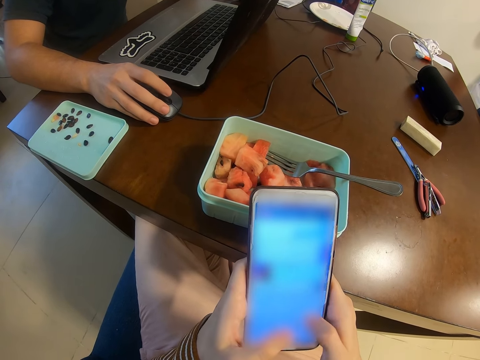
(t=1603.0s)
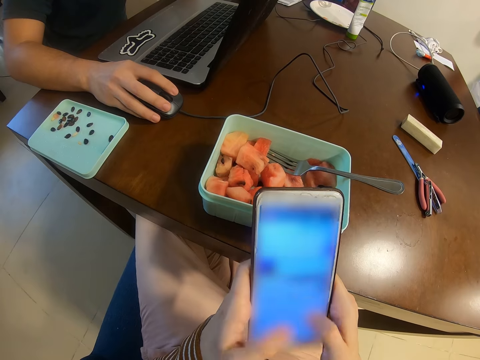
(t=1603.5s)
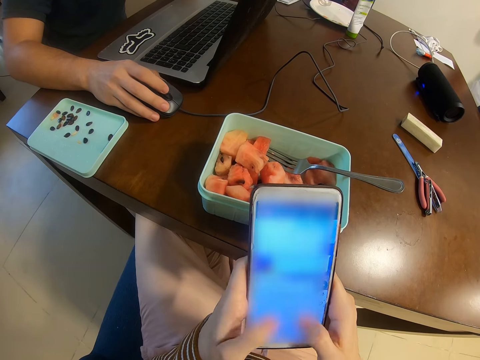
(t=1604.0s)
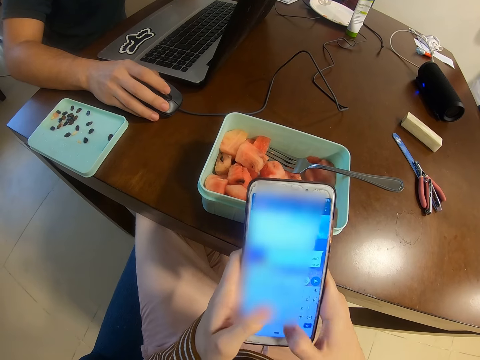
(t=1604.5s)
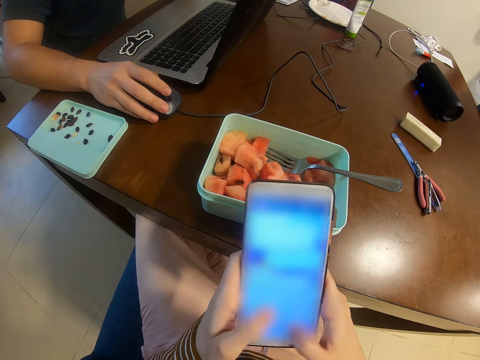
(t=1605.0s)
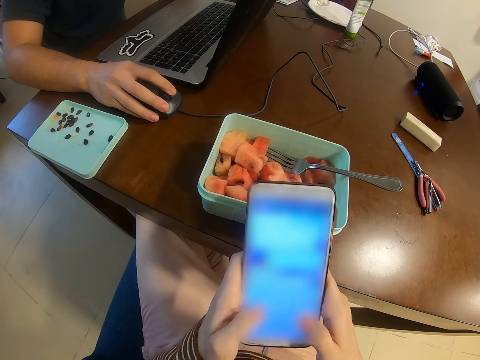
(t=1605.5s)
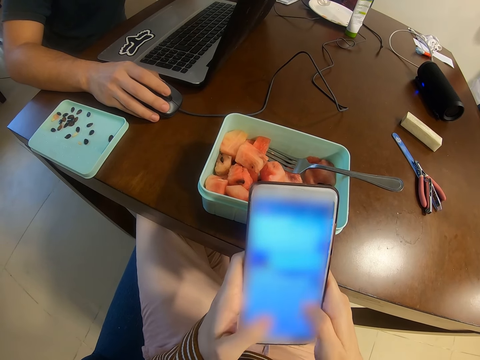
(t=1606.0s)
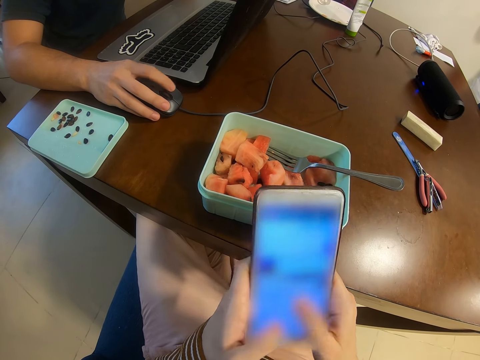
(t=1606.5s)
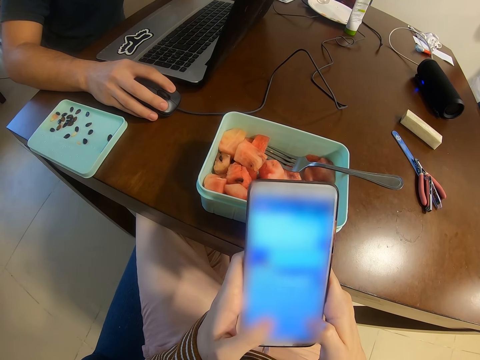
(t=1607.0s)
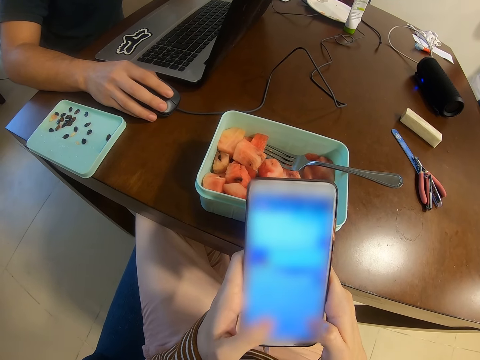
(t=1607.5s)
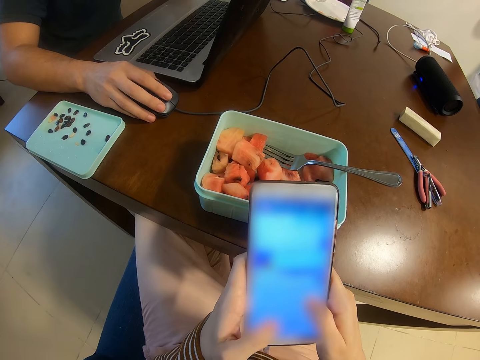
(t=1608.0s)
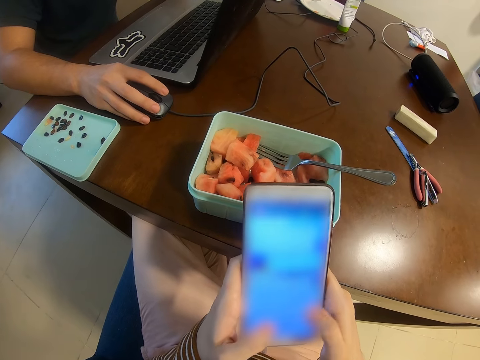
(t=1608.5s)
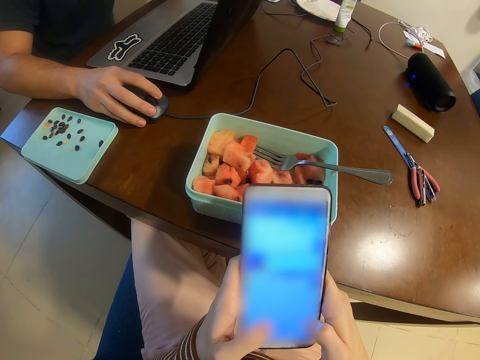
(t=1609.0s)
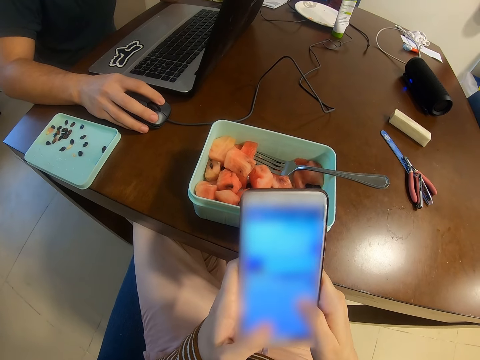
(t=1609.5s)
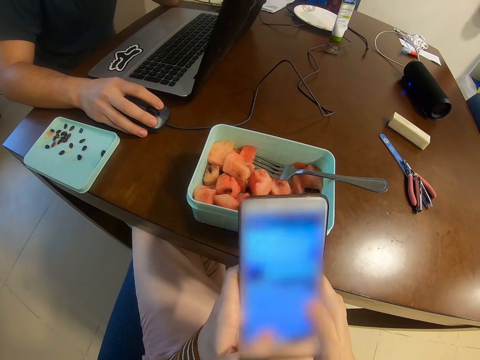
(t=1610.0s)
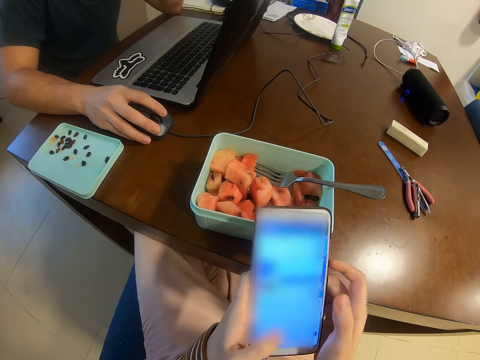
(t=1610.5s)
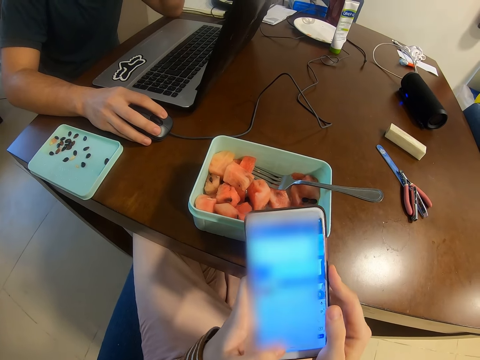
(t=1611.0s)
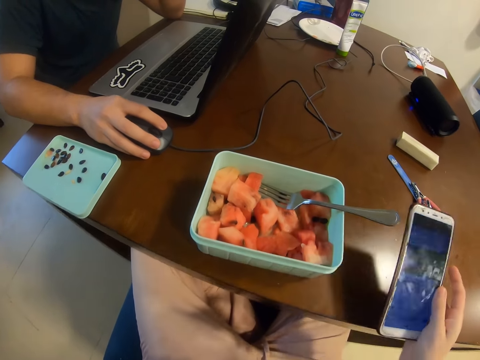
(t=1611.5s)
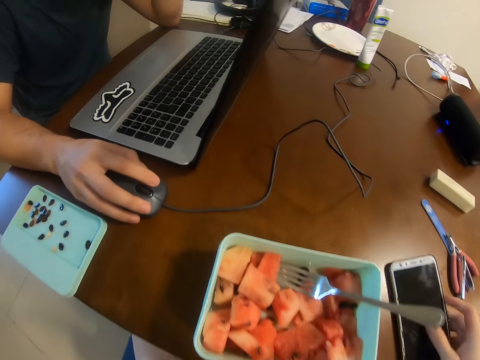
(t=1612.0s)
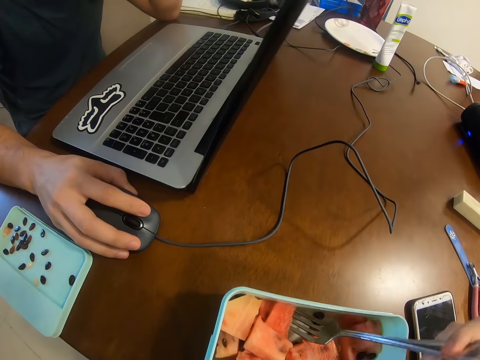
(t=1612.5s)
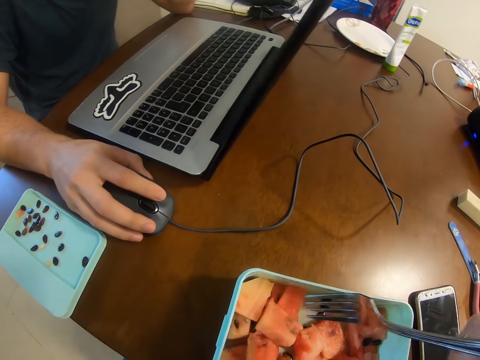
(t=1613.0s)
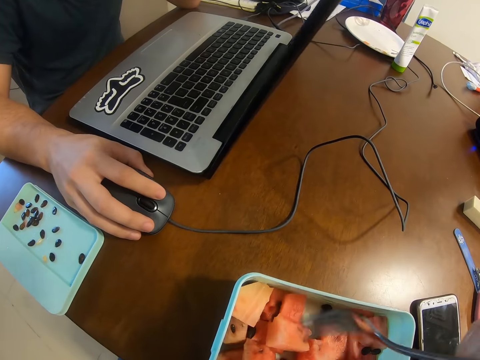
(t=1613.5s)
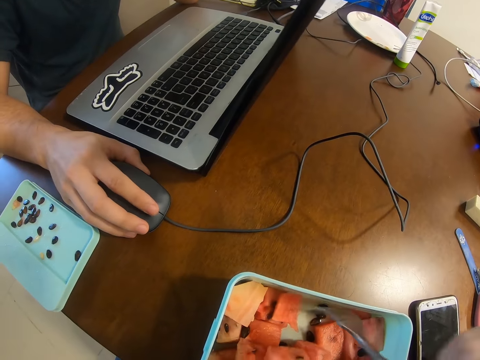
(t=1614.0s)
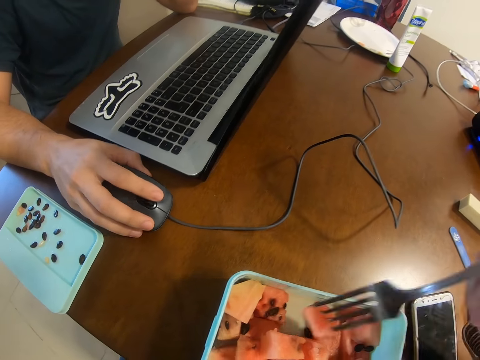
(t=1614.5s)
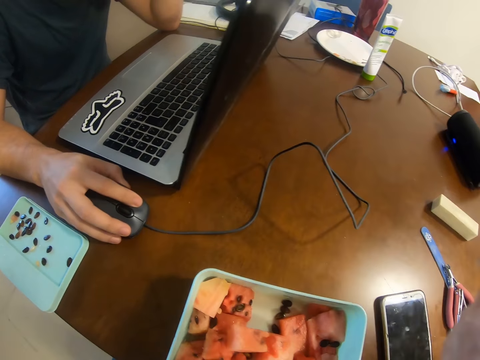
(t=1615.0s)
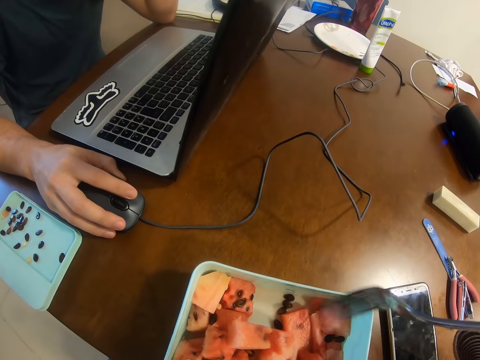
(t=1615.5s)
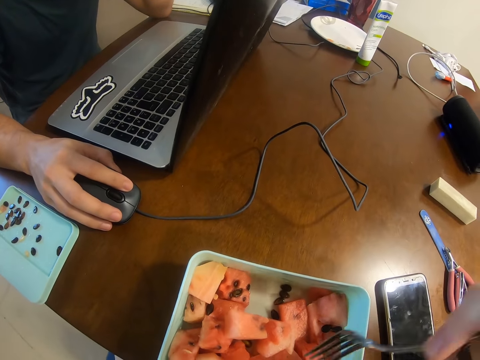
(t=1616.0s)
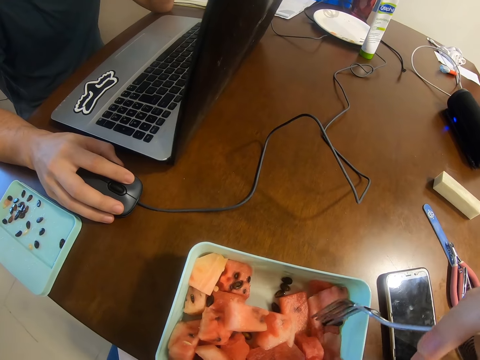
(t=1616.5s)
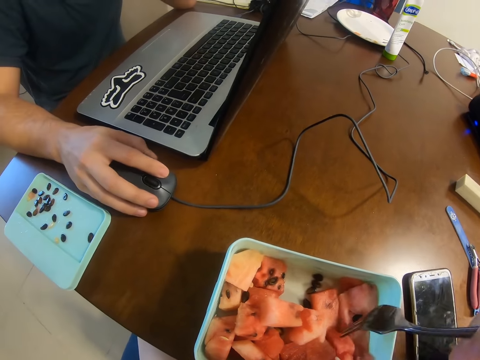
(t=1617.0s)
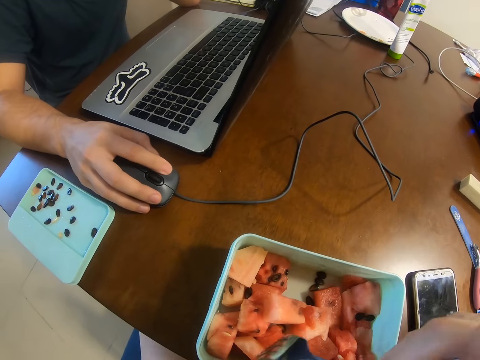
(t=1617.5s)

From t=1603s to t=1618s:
A person scrolls on the mouse with the right hand. The camera wearer places the phone on the table with the right hand. They take a fork, touch the watermelon, and pick the melon with the fork with the right hand. They eat the watermelon from the fork. They touch the watermelon.

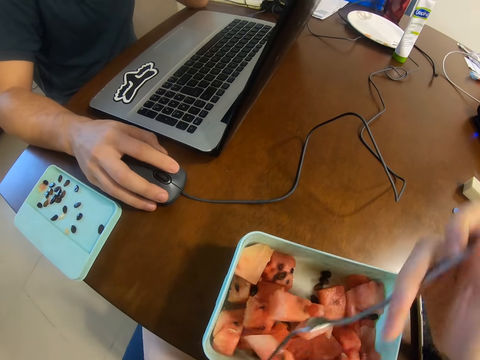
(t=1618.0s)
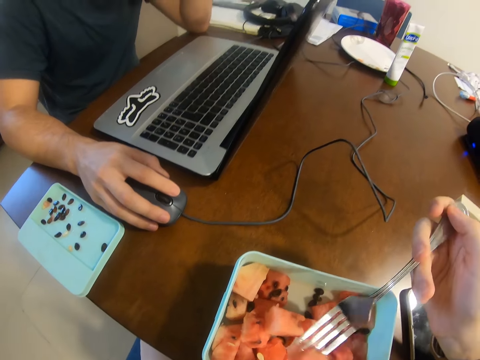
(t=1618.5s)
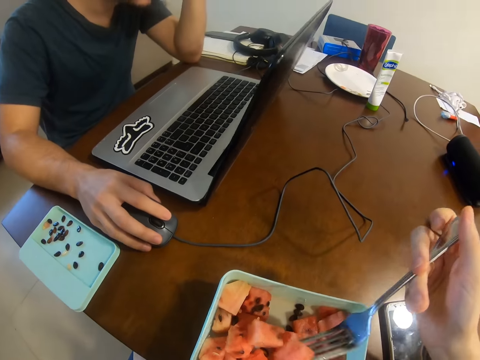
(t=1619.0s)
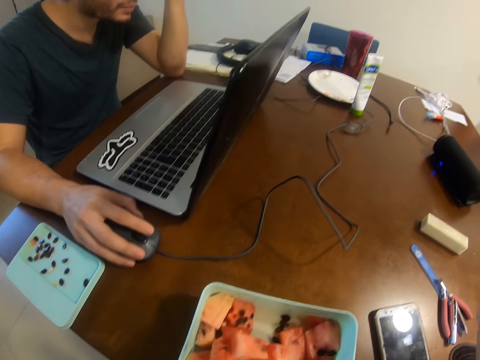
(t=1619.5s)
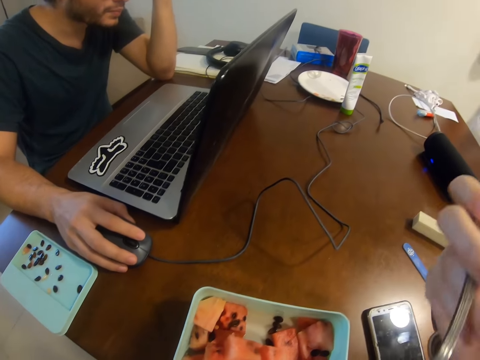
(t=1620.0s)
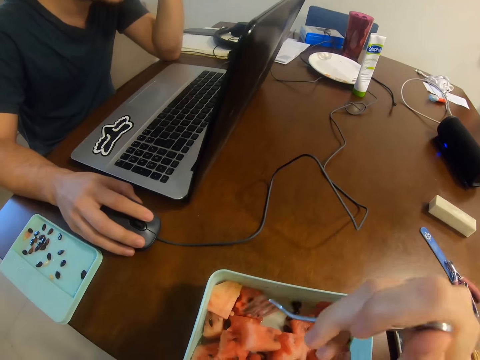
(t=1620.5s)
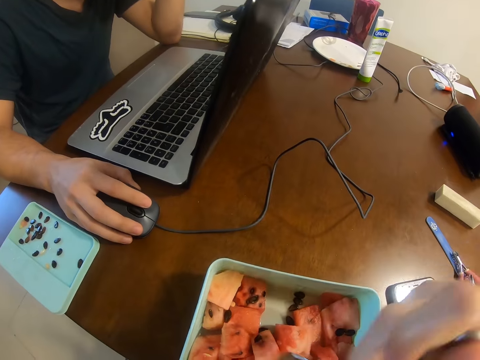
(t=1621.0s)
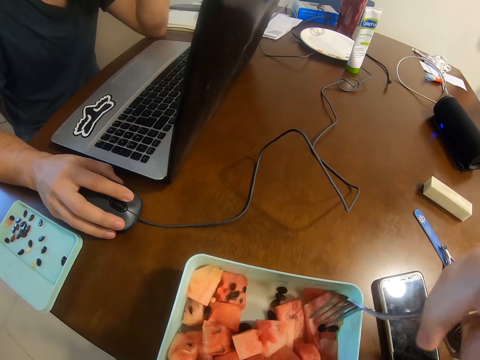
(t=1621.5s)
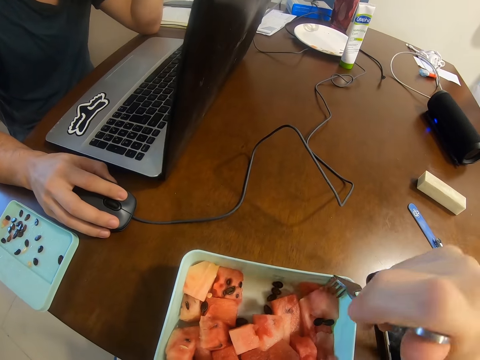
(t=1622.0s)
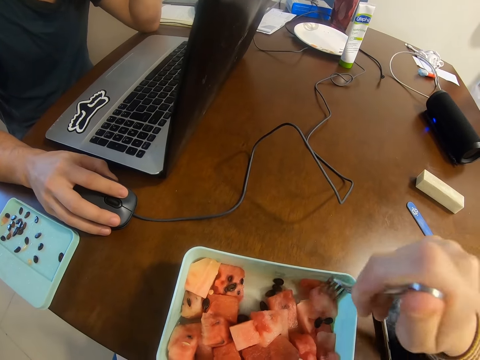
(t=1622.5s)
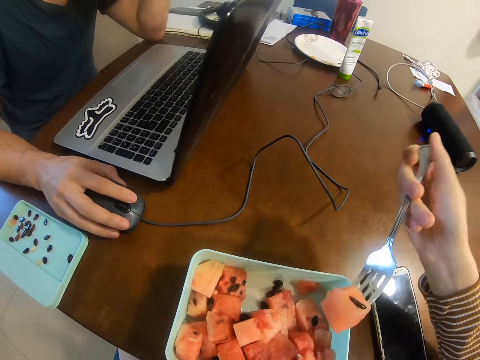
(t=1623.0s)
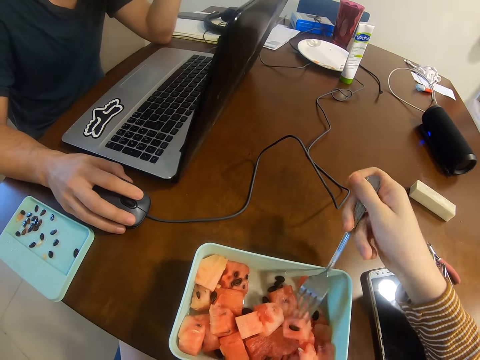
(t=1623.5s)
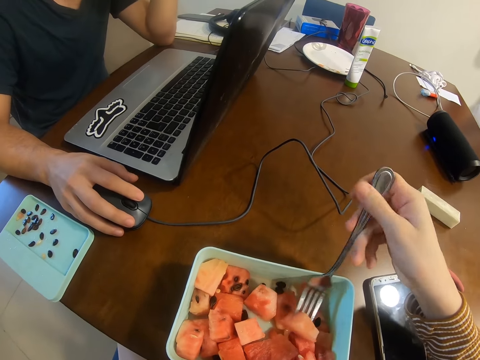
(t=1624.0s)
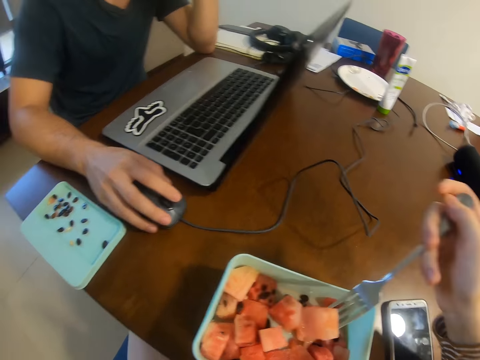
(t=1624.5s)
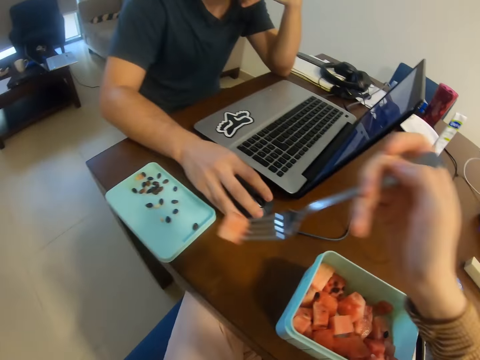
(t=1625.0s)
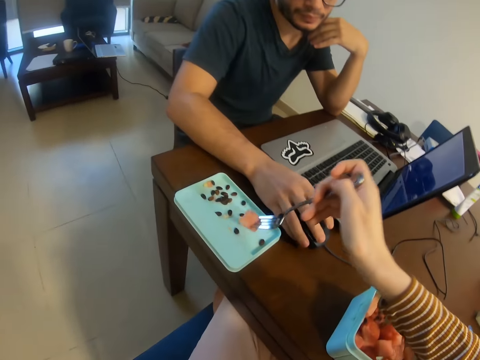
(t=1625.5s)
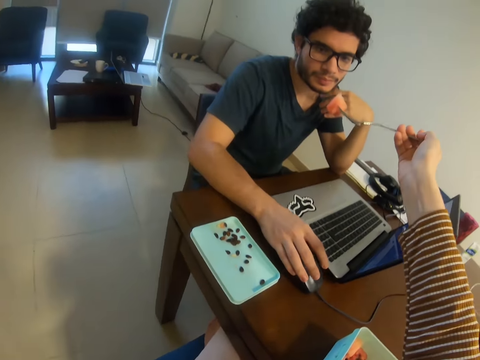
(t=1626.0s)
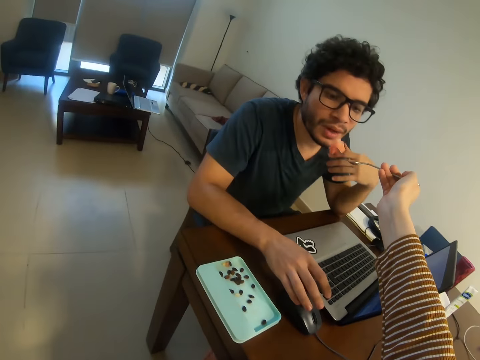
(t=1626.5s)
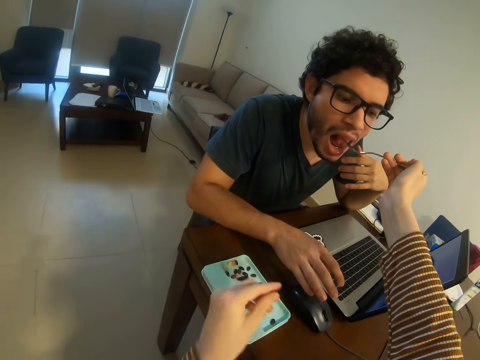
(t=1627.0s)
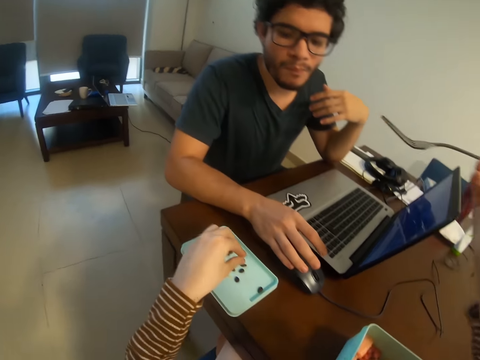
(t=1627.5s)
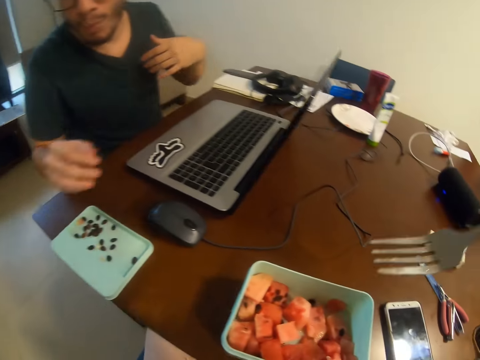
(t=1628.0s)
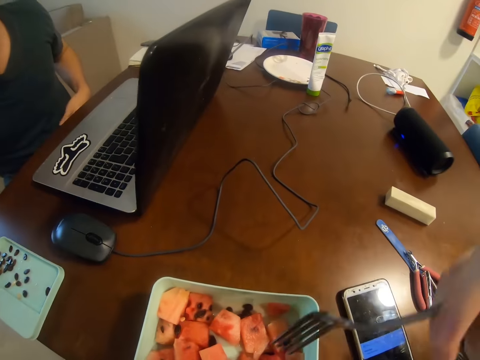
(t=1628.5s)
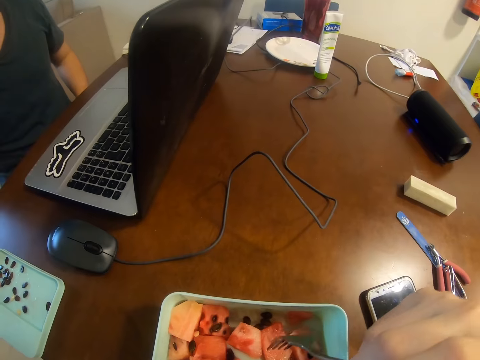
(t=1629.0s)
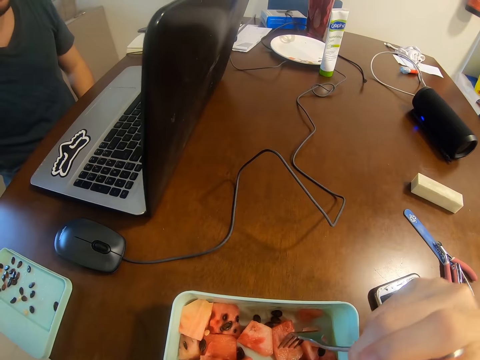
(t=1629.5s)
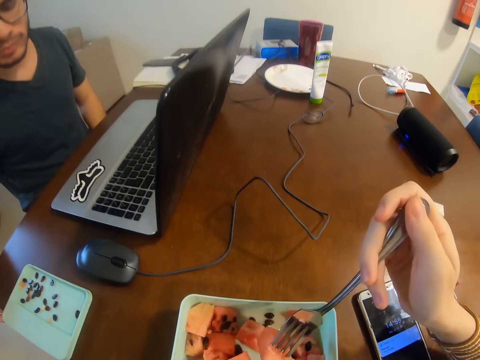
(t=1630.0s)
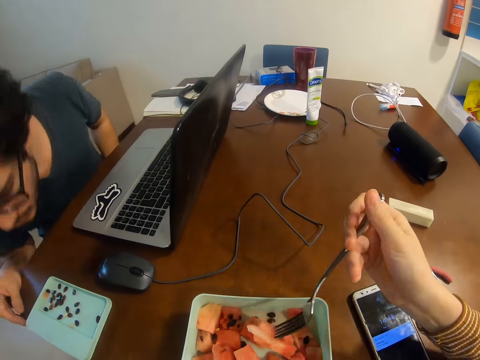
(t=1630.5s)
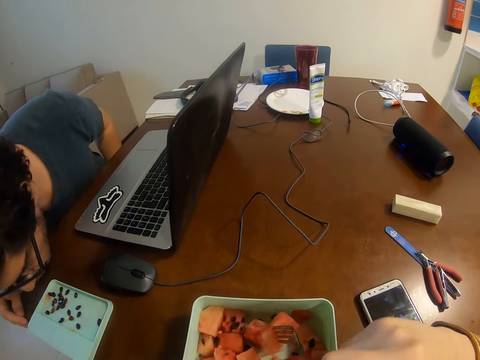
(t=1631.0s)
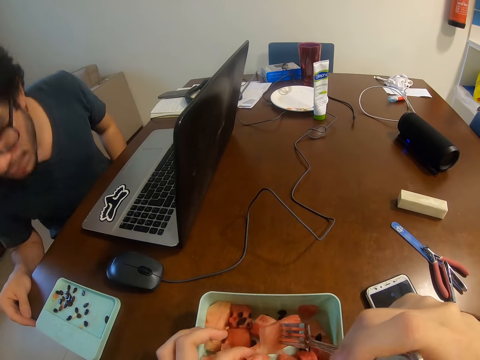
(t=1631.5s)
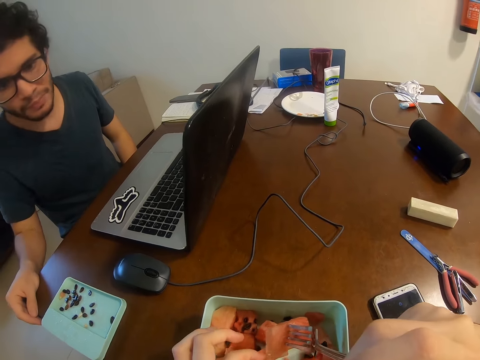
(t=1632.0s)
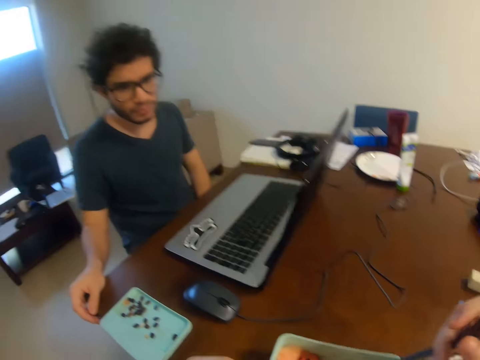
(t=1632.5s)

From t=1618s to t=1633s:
The camera wearer picks the melon with the fork with the right hand. They eat the watermelon from the fork. They touch the watermelon. They pick the melon with the fork with the right hand. They turn the watermelon and move the watermelon around. A man eats the watermelon from the fork. The camera wearer drops a seed. They pick the melon with the fork with the right hand. The man spits a seed.
